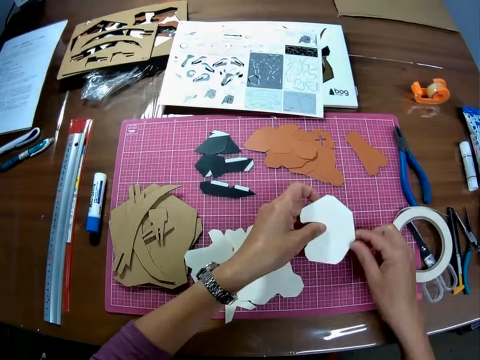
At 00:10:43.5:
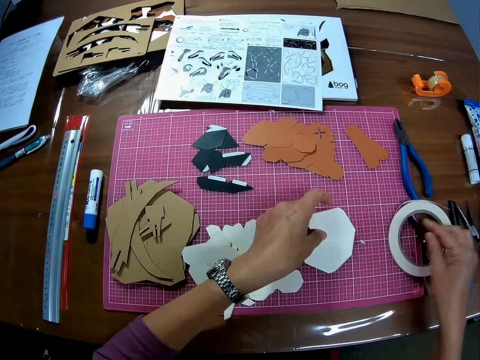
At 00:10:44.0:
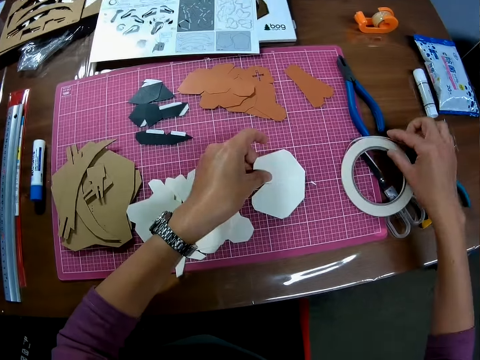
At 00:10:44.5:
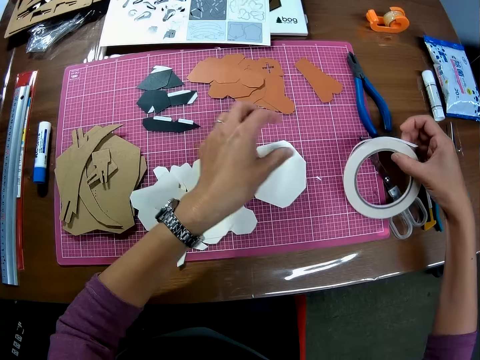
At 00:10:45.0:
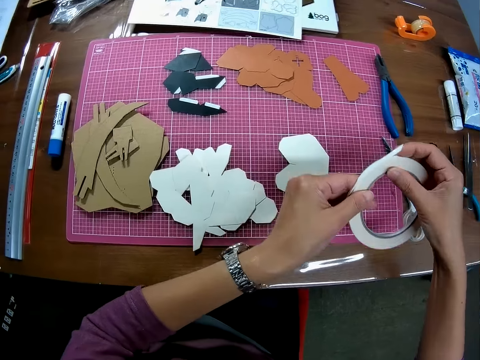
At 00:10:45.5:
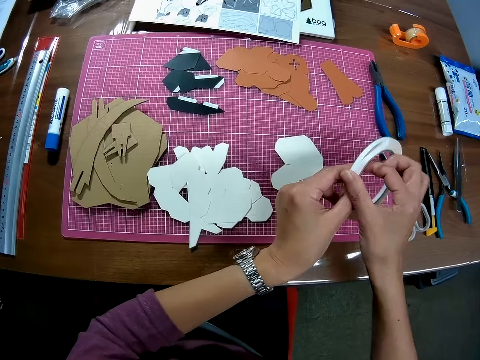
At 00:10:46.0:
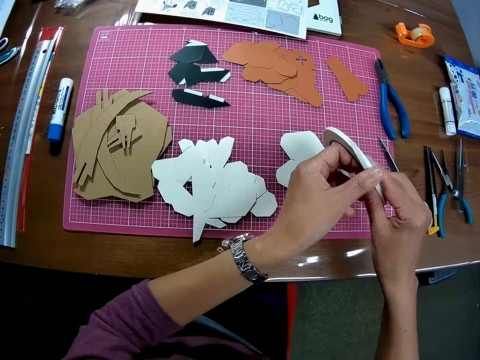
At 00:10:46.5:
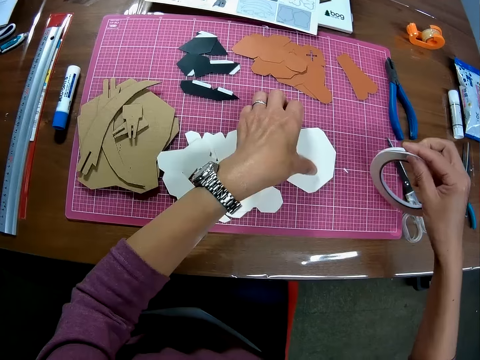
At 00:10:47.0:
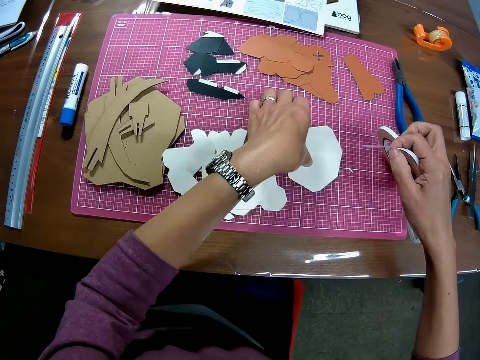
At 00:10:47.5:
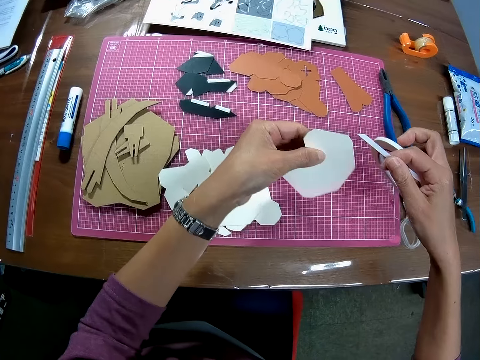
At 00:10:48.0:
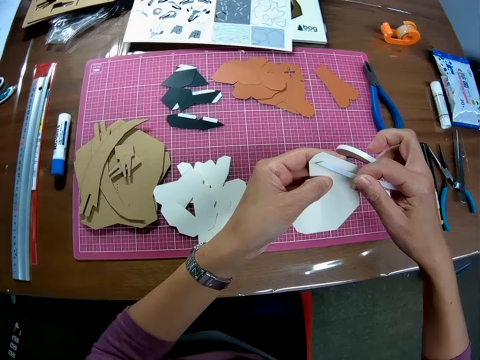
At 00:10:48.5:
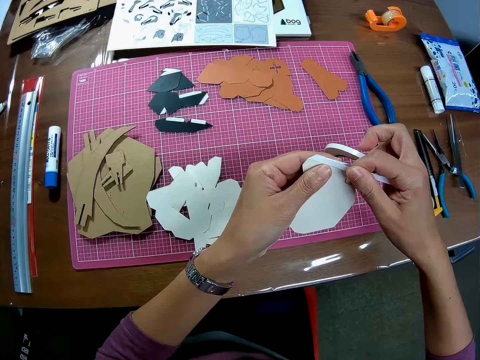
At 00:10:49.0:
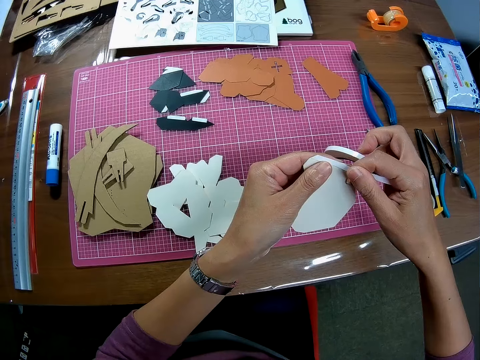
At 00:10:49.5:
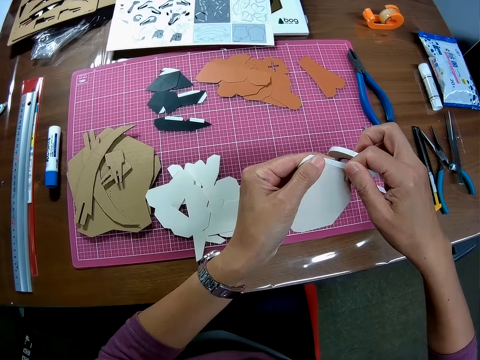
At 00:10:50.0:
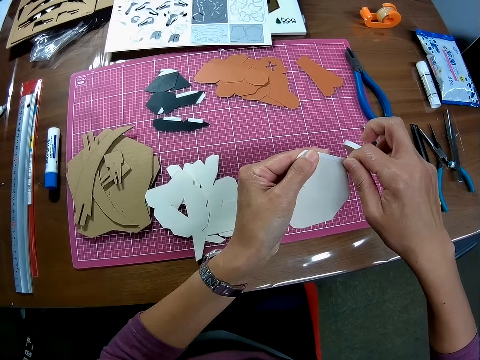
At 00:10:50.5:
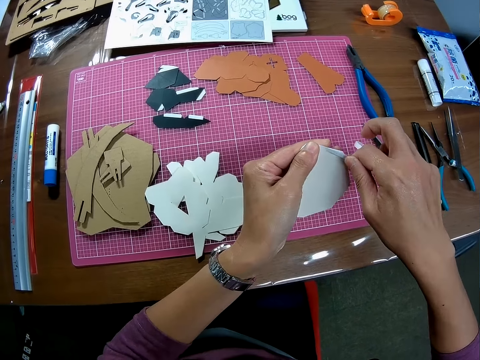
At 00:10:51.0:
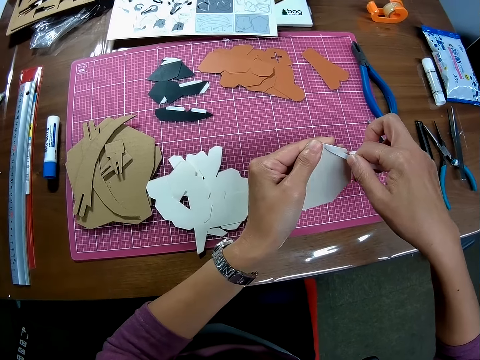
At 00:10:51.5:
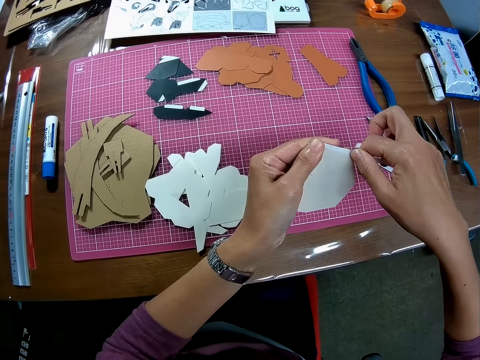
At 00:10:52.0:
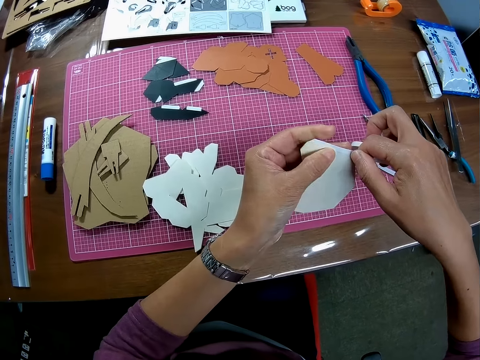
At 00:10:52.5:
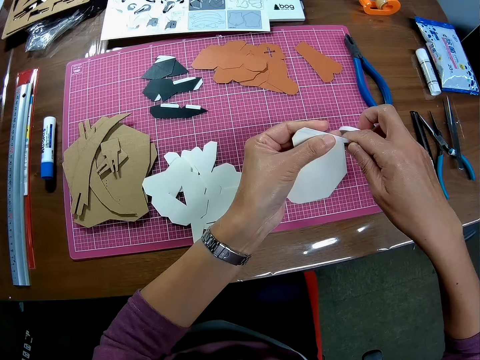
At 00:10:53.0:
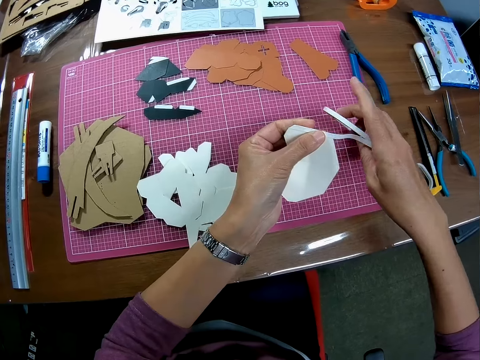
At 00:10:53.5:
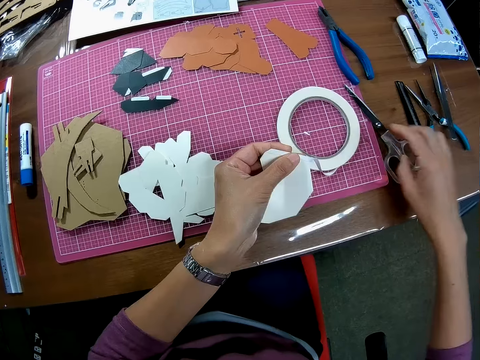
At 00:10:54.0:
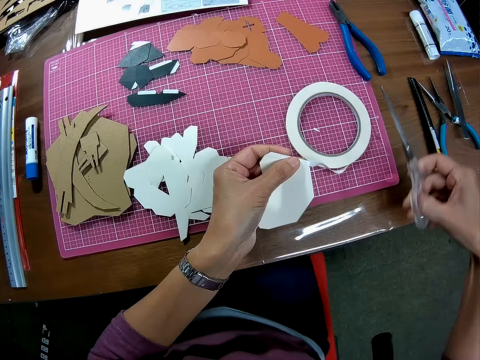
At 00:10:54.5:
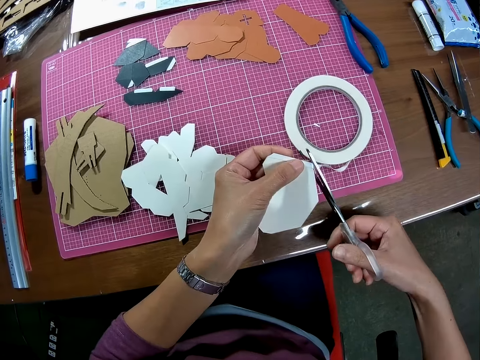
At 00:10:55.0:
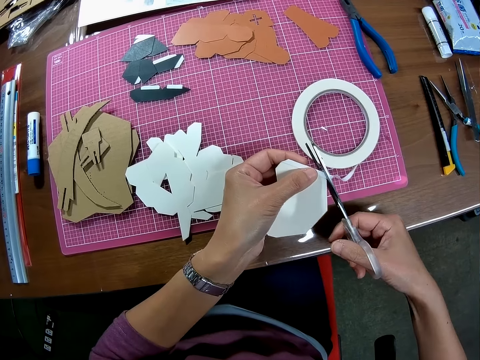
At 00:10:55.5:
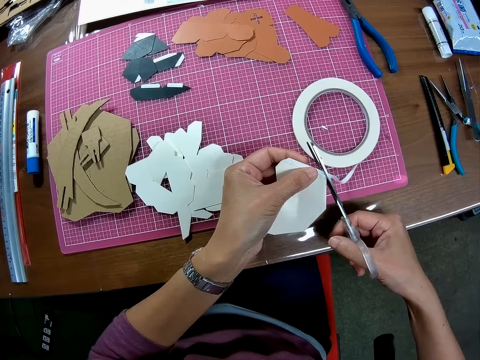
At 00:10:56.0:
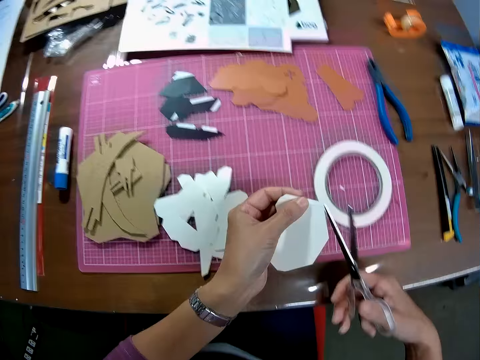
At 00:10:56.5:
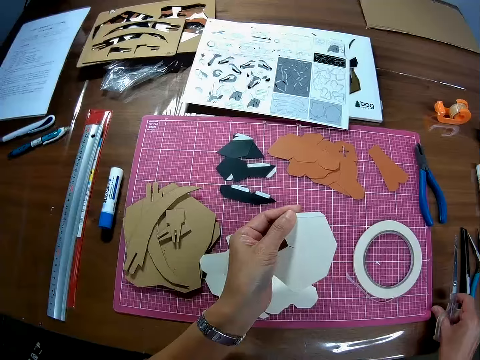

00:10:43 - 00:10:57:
The camera wearer shifts the paper from the right to the left hand. They place the paper down on the mat. They pick up the artist tape from the sheet using the right hand. They hold the tape with both hands. They lift the piece of paper from the mat with the left hand. They wrap the edge of the paper using the tape in the right hand. They place the tape in the right hand down on the mat. They pick up the pair of scissors from the table with the right hand. They cut the tape on the edge of the paper with the scissors. They stretch the right hand with the scissors towards the table.

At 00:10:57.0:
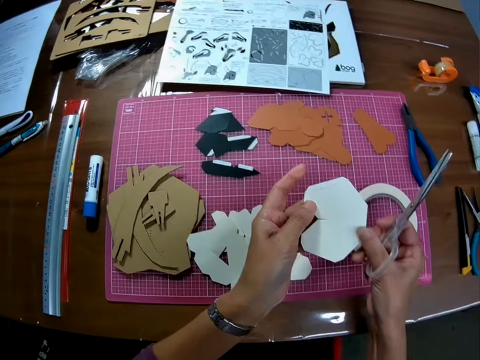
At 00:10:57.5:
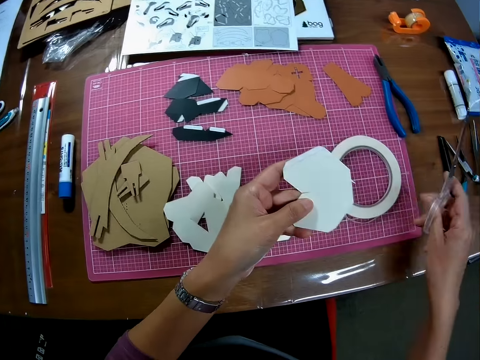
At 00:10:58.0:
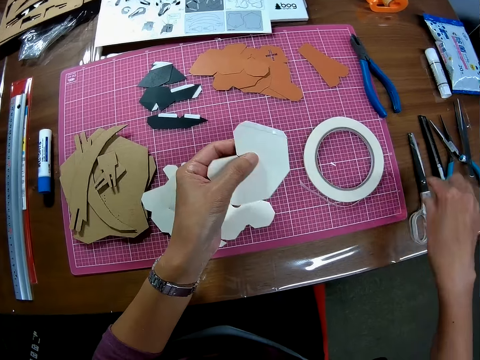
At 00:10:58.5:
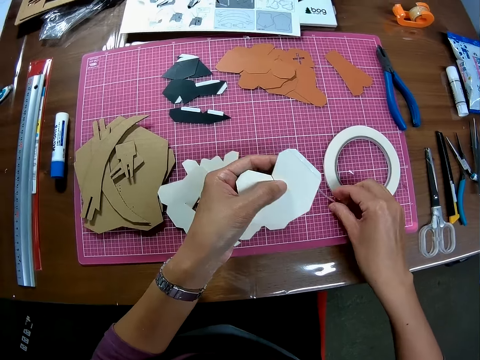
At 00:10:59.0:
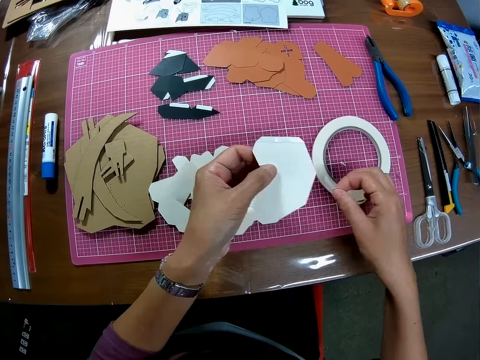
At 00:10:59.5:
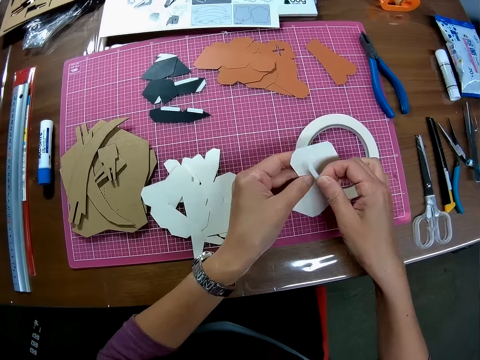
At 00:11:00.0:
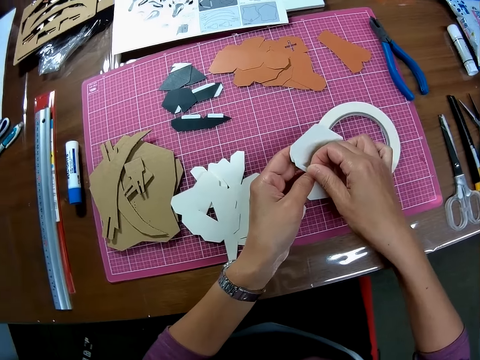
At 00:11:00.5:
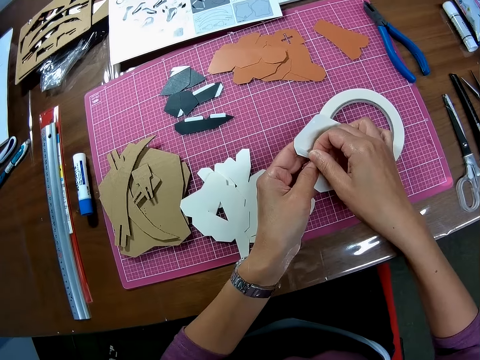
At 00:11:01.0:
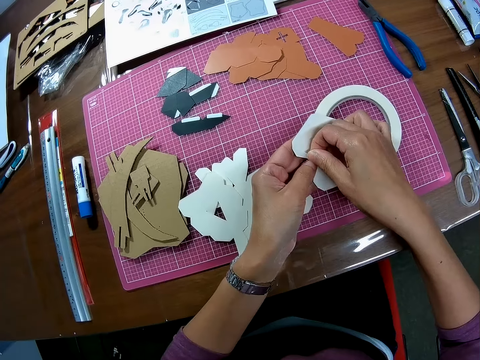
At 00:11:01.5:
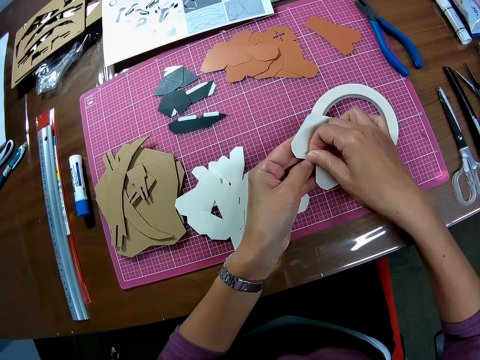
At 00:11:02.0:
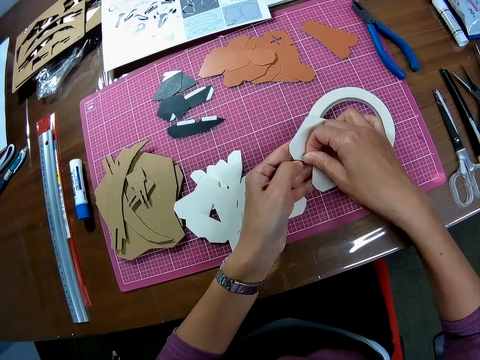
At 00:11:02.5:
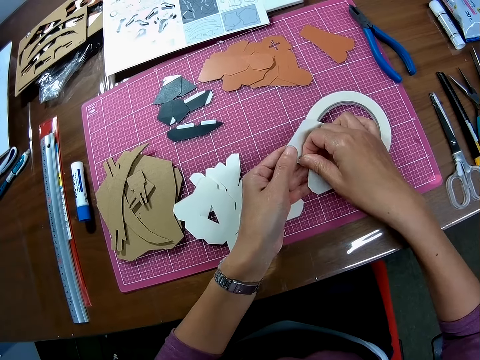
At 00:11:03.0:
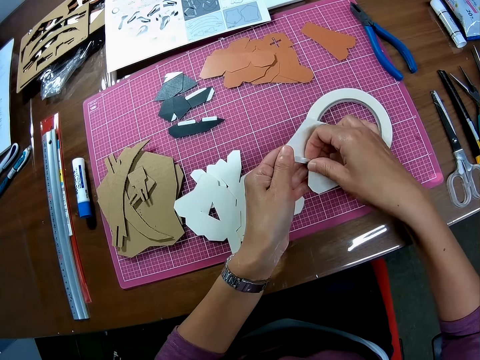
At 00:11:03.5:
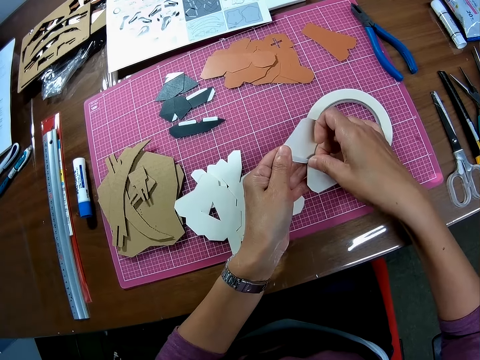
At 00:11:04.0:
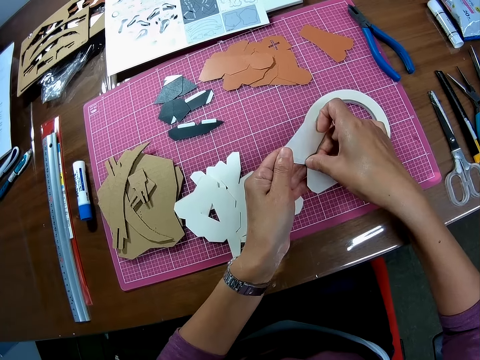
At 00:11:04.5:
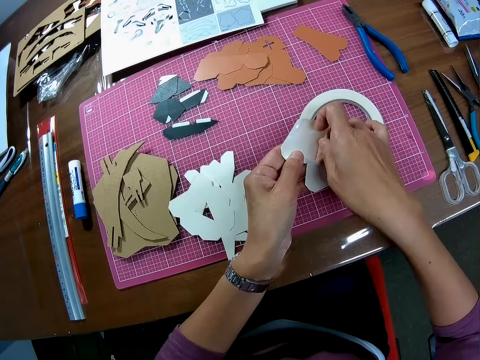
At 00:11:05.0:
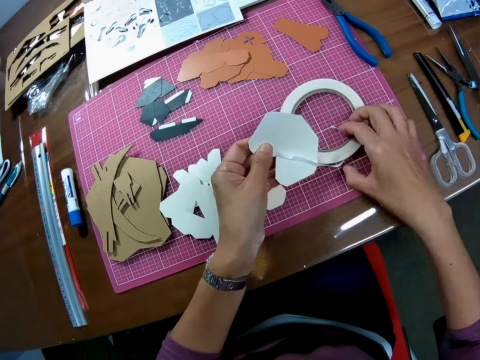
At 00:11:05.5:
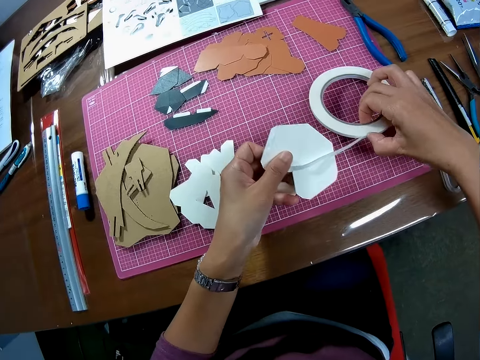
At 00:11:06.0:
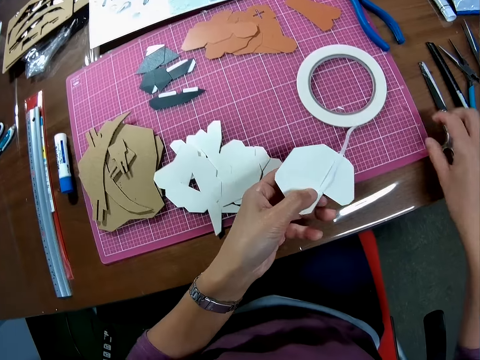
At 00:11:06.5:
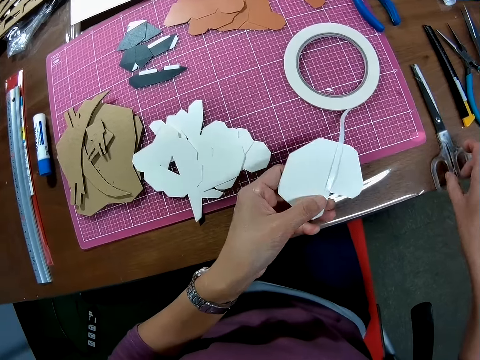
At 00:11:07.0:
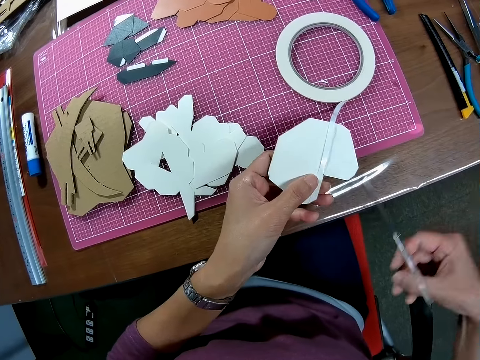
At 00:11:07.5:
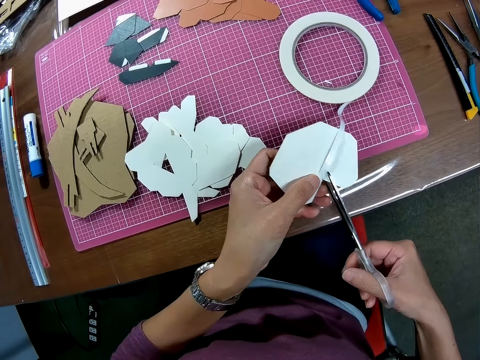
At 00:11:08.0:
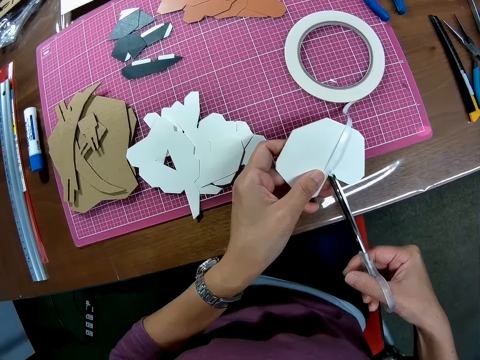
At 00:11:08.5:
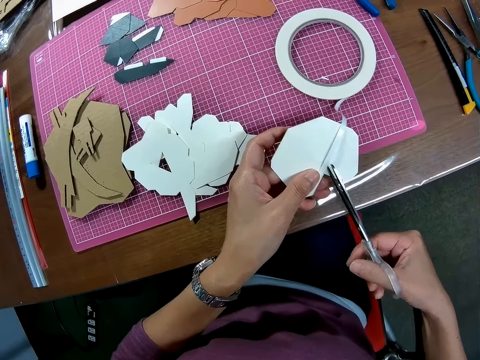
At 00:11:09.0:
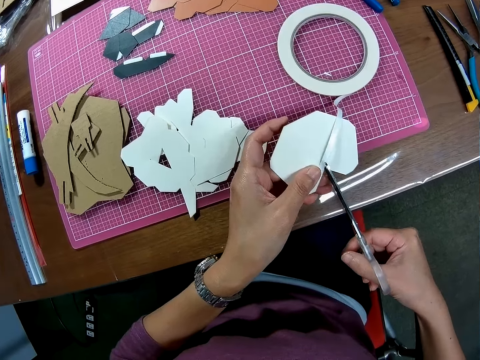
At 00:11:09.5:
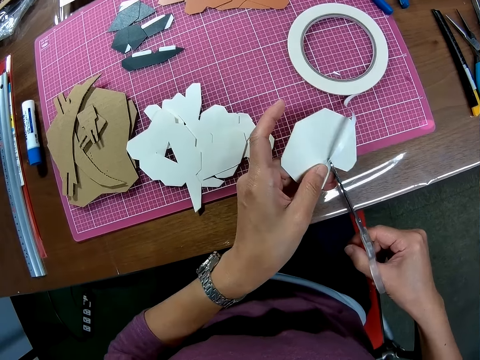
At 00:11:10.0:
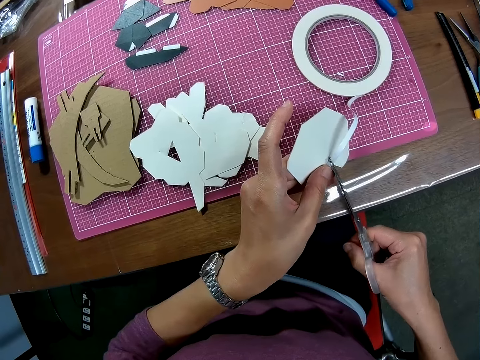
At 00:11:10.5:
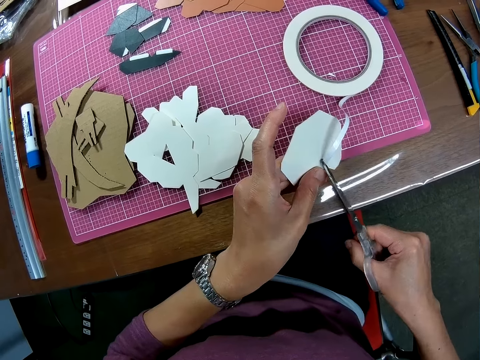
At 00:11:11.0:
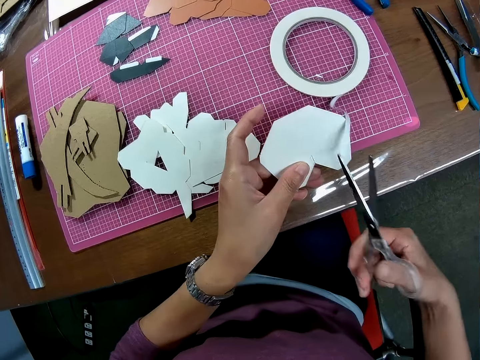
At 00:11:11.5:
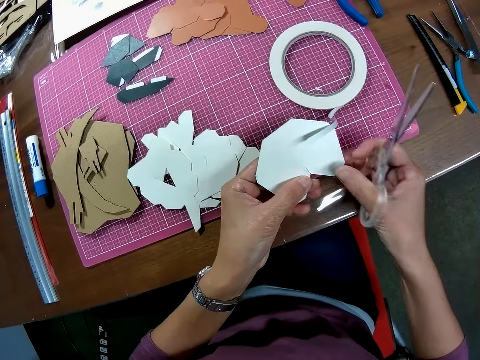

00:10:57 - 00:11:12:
The camera wearer holds the paper with both hands. They drop the pair of scissors back on the table. They hold the tape with the right hand. They pick up the tape from the sheet. They wrap the tape on the edge of the paper. They shift the tape on the table with the right hand. They pick up the pair of scissors from the table with the right hand. They cut the tape from the paper with the pair of scissors.
